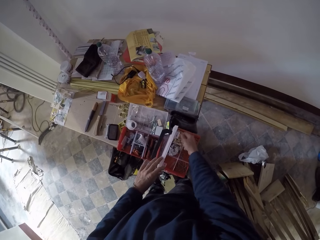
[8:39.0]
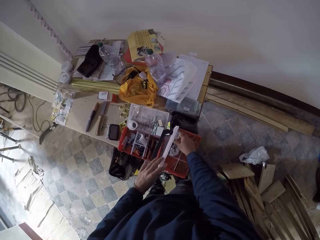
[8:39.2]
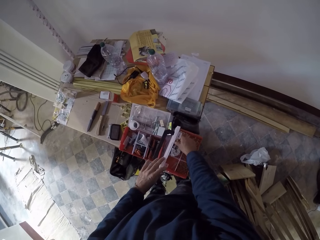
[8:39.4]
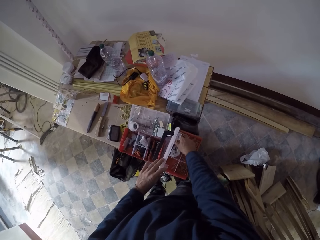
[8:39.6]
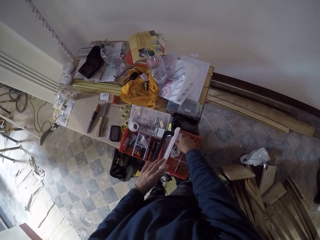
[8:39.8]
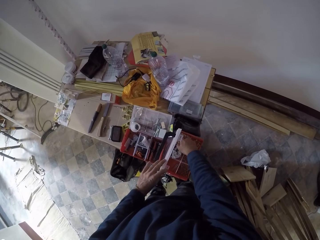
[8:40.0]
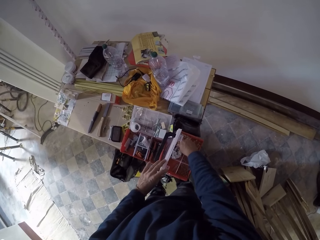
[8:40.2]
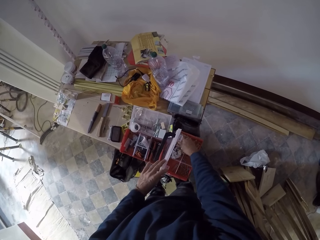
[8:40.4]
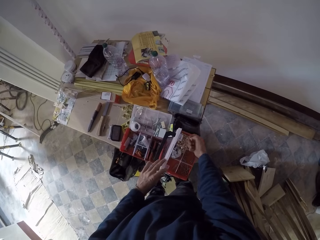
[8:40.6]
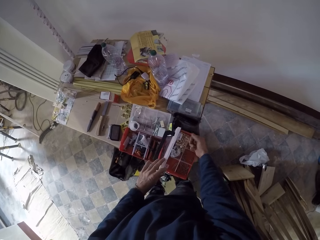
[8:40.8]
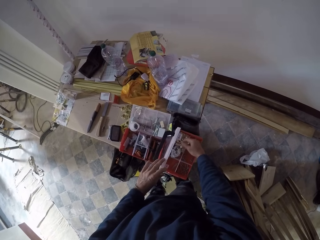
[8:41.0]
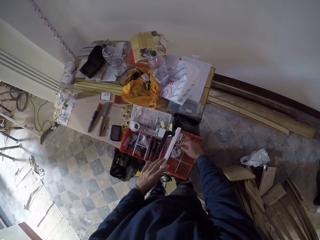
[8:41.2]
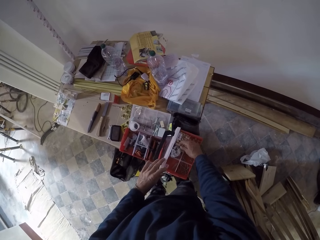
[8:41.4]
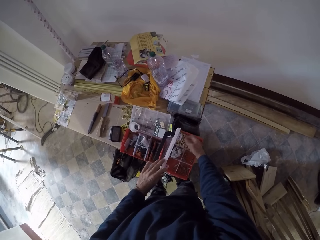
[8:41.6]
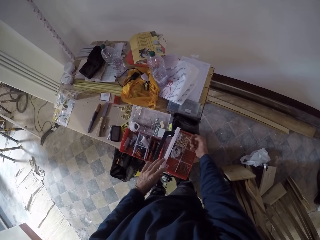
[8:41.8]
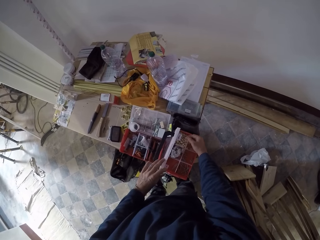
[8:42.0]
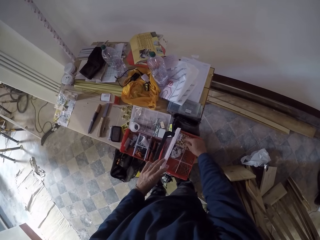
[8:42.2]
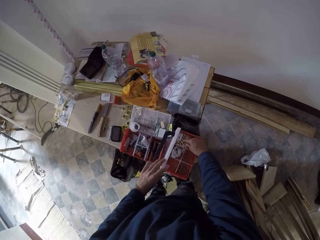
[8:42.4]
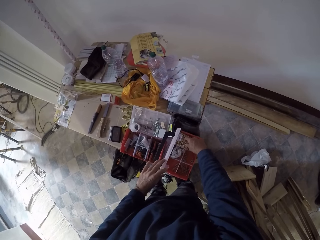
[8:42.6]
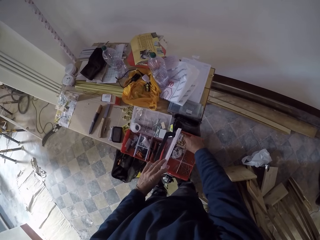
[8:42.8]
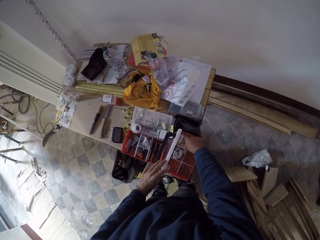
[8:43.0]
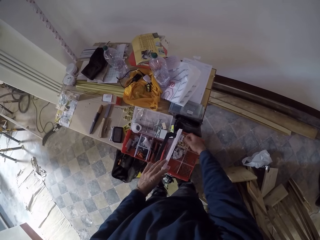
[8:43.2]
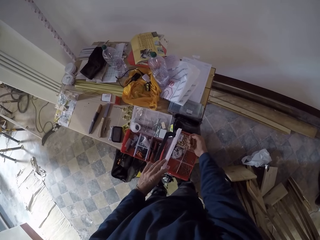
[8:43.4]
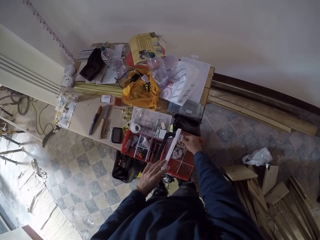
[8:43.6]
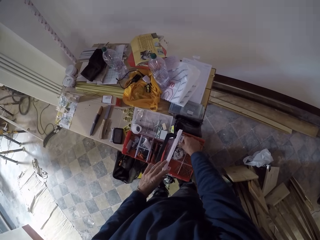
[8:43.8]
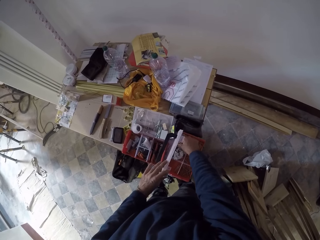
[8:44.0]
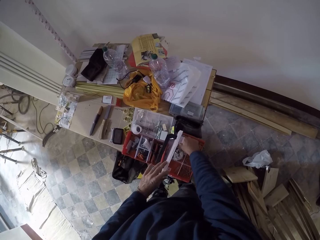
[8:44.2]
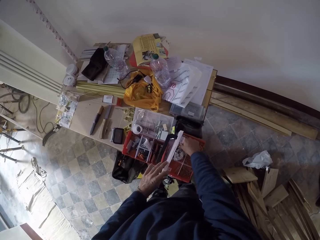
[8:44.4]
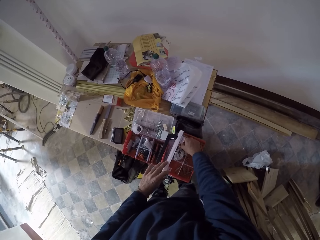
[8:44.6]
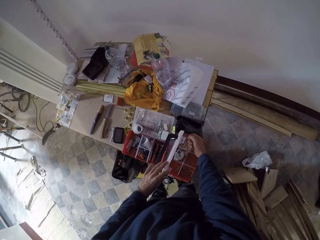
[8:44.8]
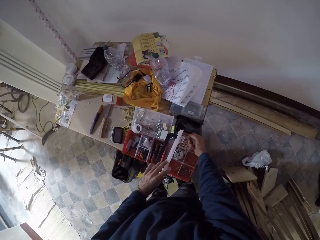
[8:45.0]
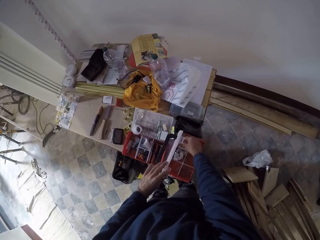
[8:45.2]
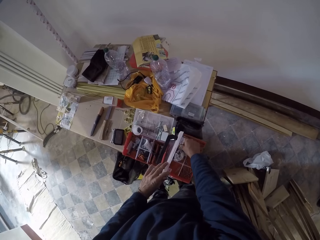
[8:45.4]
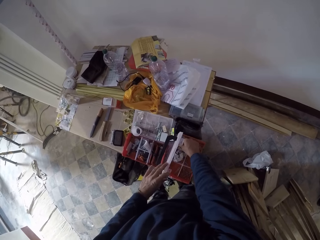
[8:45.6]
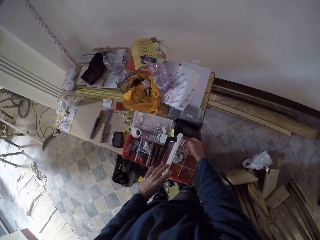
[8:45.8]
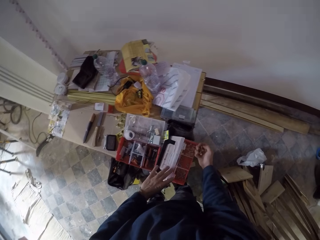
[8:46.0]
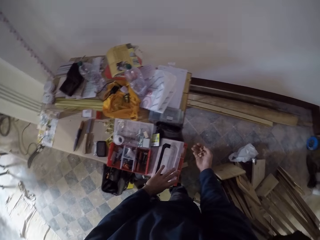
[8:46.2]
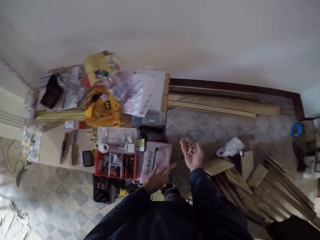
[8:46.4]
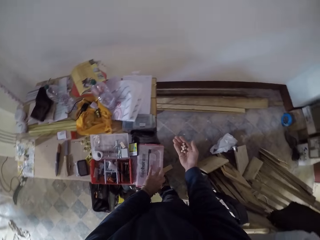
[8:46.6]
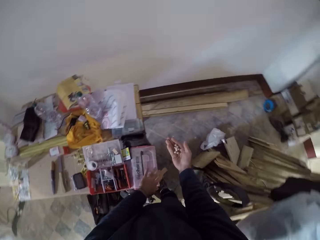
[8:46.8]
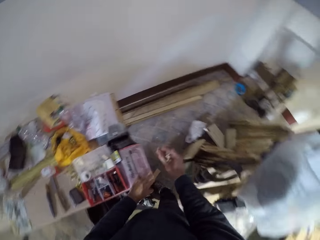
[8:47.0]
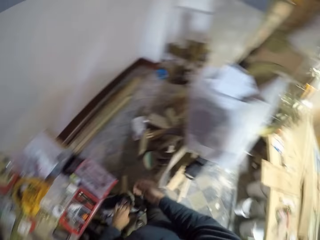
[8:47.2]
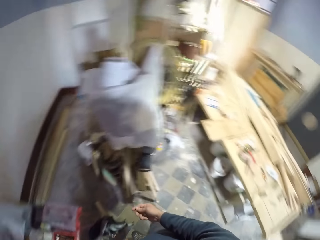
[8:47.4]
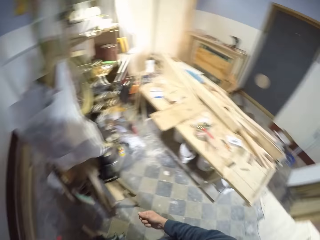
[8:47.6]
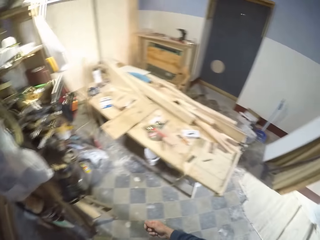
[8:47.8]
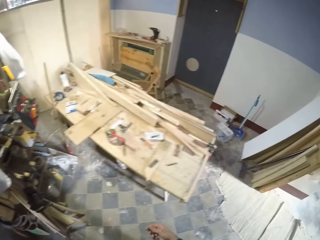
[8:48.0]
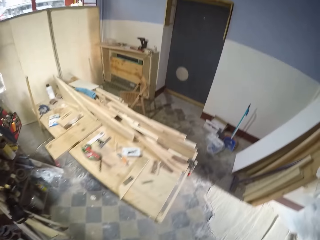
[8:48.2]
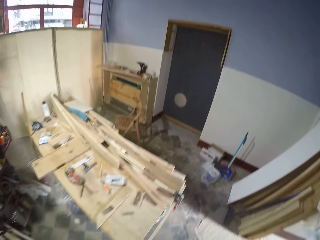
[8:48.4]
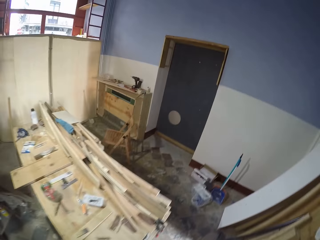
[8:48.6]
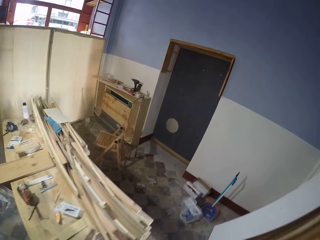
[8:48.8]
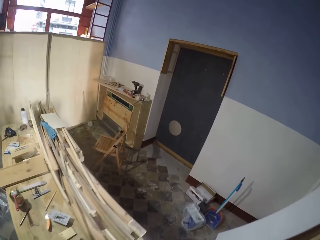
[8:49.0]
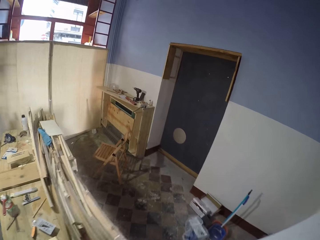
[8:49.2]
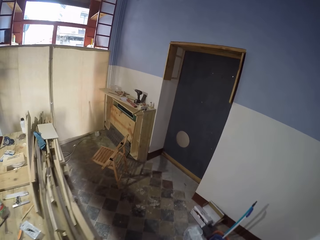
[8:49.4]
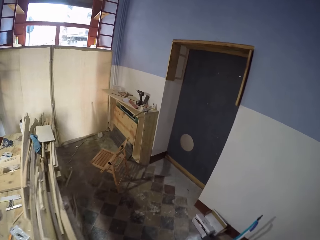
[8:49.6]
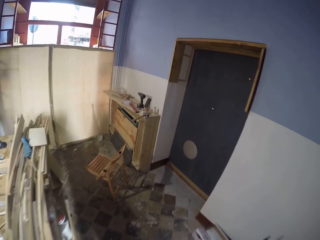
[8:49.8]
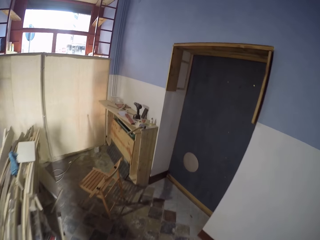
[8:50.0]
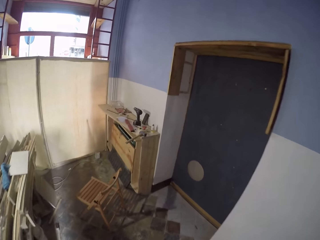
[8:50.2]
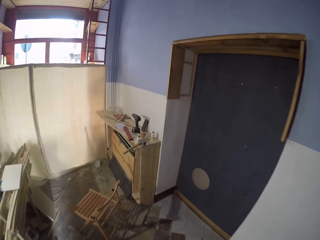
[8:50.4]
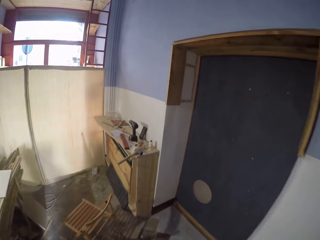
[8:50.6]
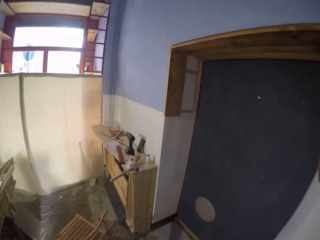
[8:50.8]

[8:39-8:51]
The camera wearer closes the box on the table with his left hand.

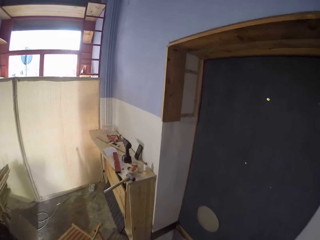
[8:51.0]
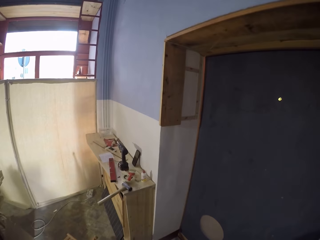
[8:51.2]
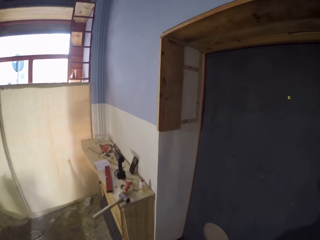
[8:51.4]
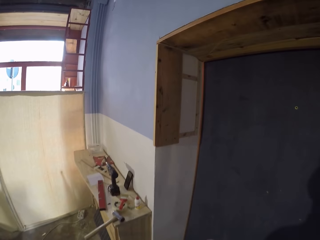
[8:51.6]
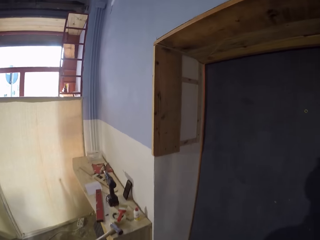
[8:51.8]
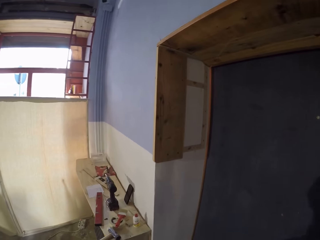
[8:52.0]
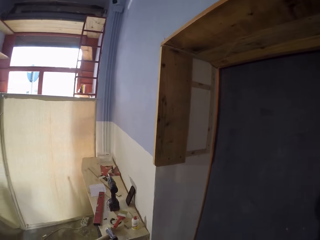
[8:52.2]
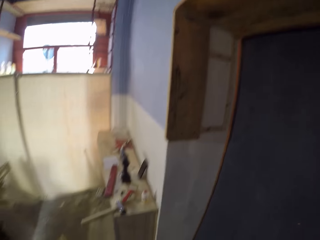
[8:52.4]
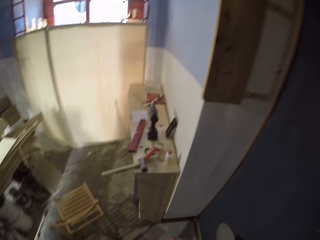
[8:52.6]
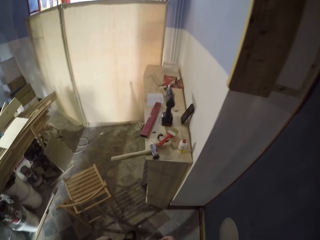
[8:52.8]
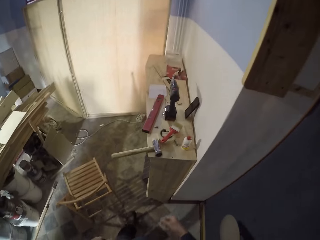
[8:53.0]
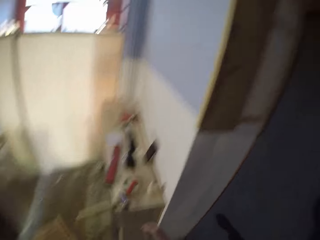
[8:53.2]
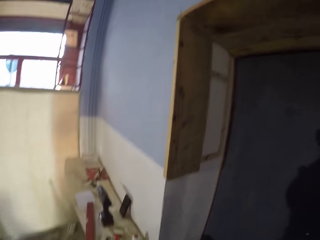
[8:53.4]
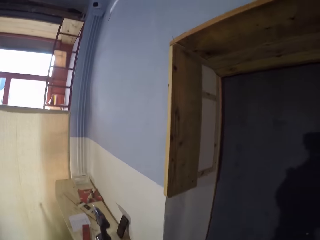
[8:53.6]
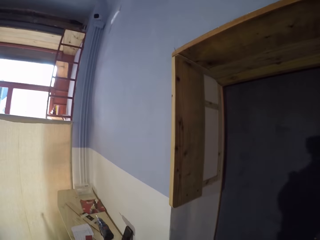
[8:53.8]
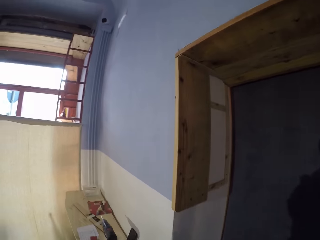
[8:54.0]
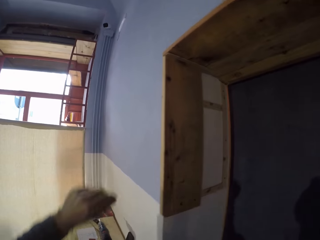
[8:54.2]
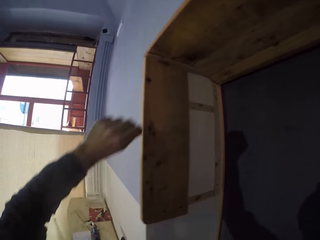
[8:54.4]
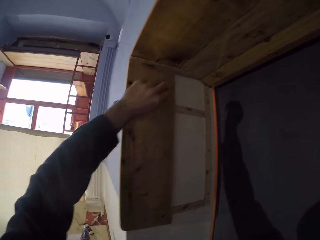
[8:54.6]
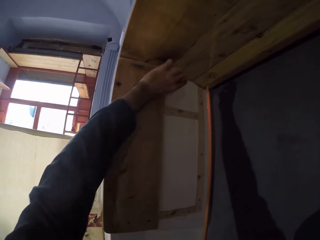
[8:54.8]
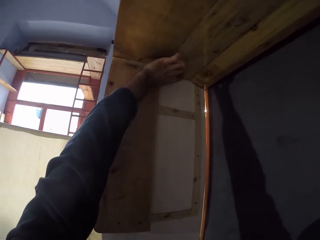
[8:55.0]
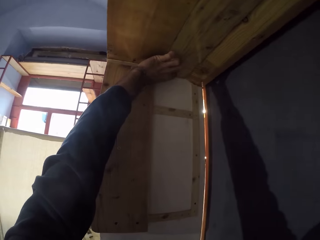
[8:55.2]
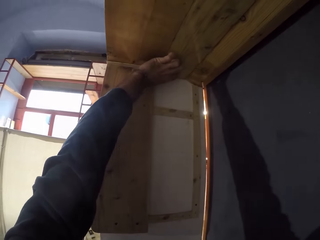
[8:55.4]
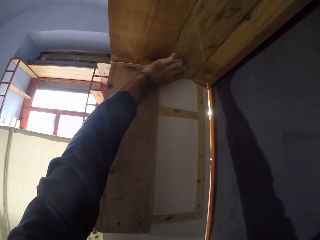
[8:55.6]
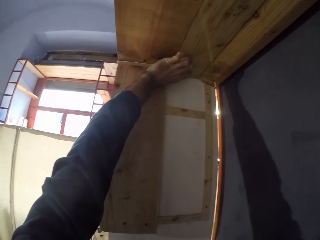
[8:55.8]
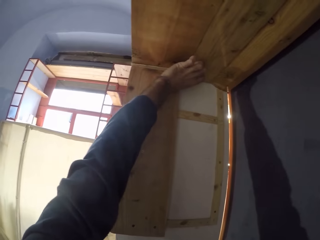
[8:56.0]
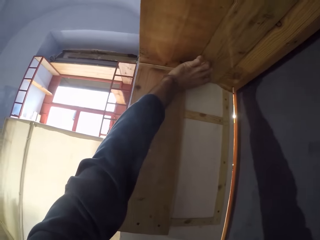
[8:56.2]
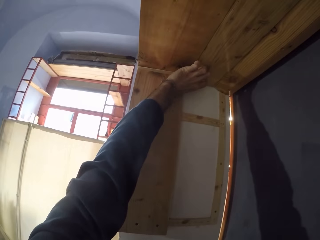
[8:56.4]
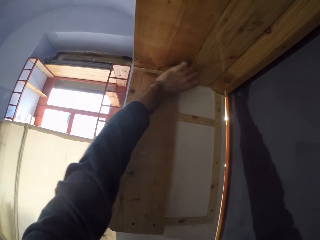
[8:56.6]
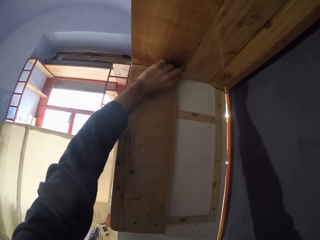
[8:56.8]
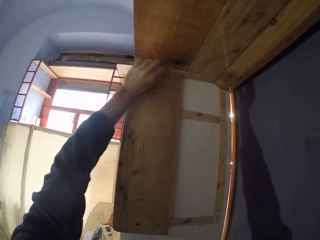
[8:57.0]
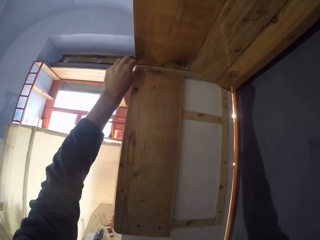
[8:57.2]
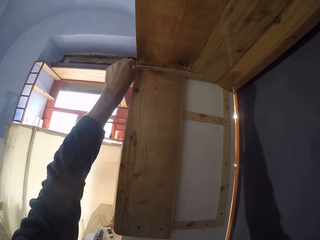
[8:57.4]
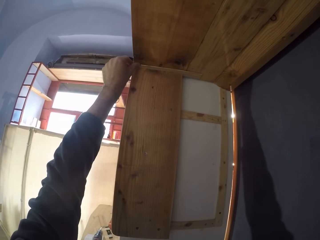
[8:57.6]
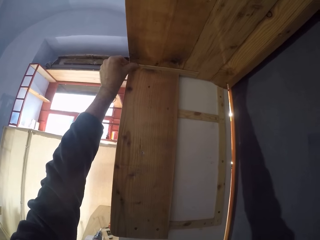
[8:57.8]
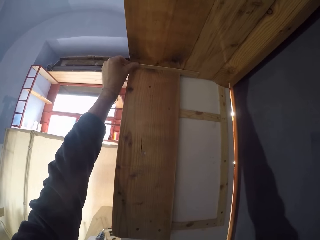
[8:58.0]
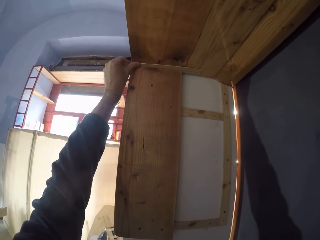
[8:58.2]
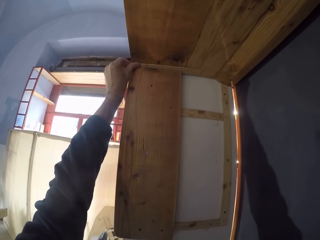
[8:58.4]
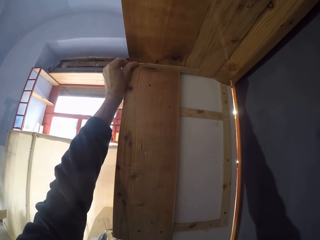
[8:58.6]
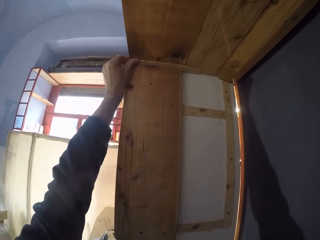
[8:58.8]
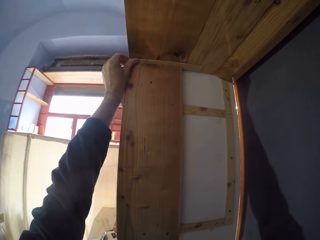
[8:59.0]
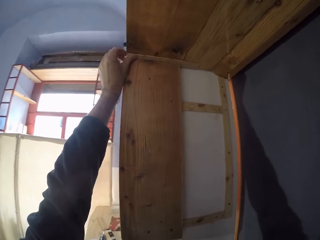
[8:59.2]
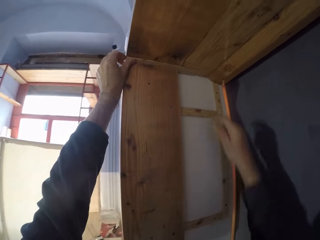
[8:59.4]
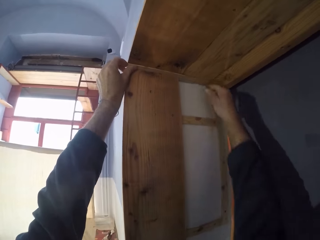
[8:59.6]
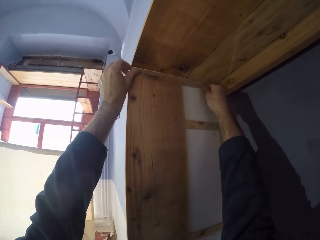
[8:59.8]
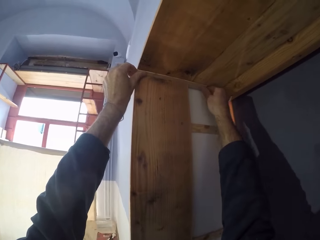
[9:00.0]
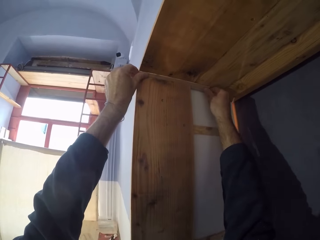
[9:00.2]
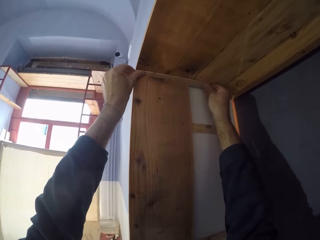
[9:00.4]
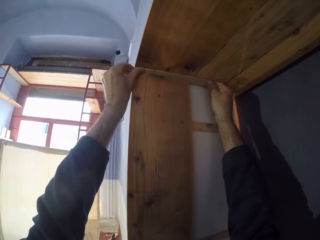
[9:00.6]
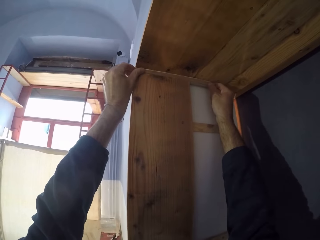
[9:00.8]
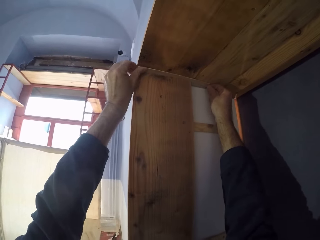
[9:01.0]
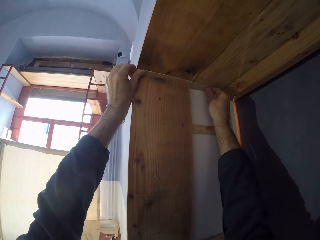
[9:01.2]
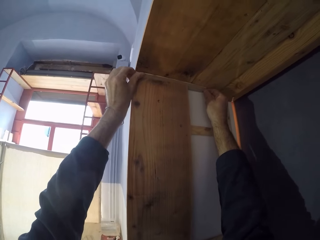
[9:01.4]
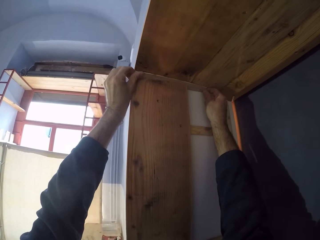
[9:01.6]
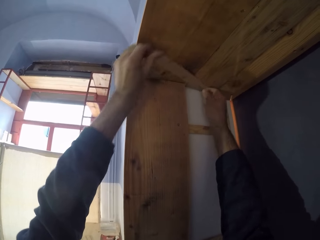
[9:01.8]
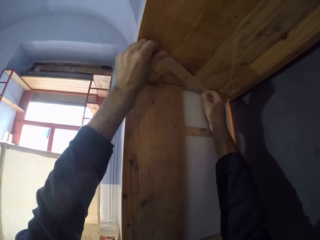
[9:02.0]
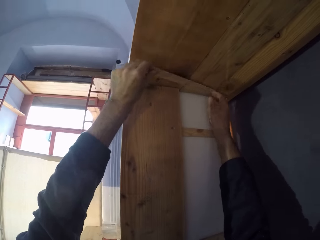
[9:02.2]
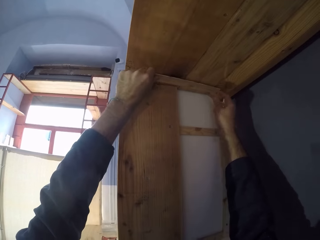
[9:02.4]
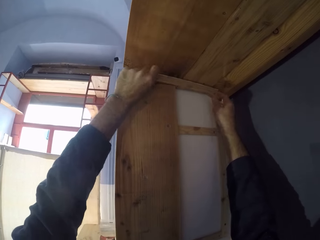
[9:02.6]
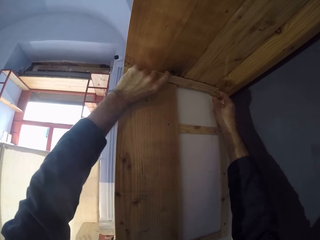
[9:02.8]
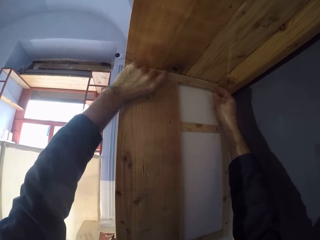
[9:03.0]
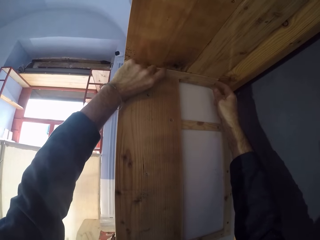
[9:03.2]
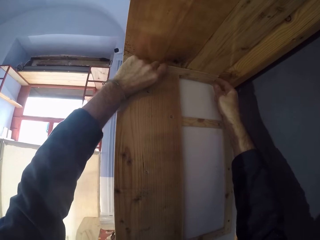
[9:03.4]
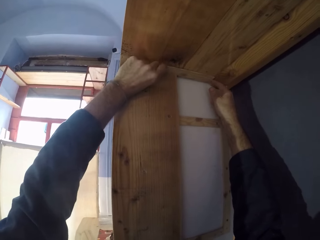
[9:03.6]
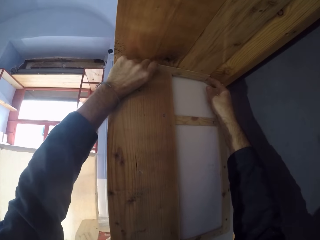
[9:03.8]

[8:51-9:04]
The camera wearer removes the piece of wood on the wall with his left hand. He adjusts the wood on the wall. He removes the piece of wood on the wall with his hands. He places the piece of wood in his hands on the wall.
